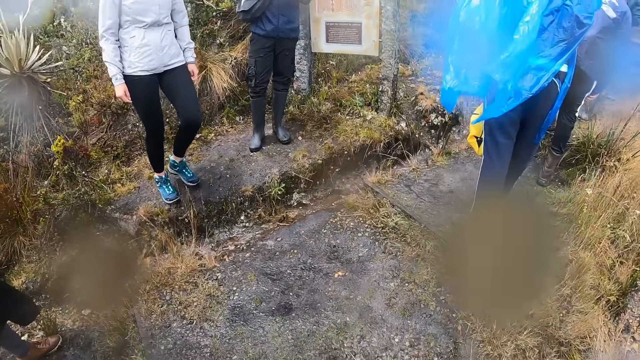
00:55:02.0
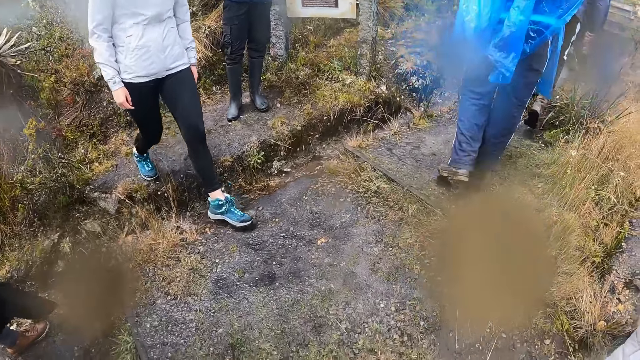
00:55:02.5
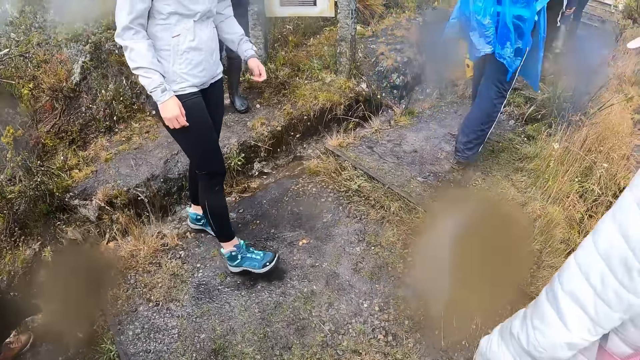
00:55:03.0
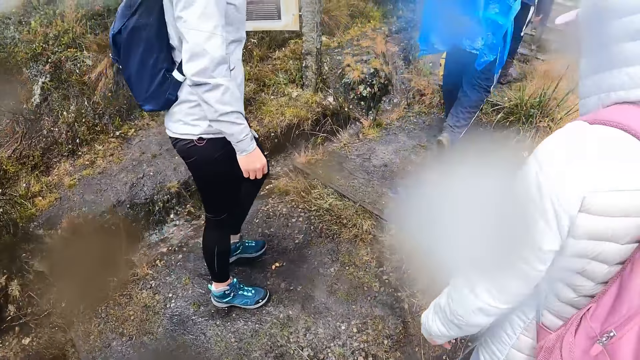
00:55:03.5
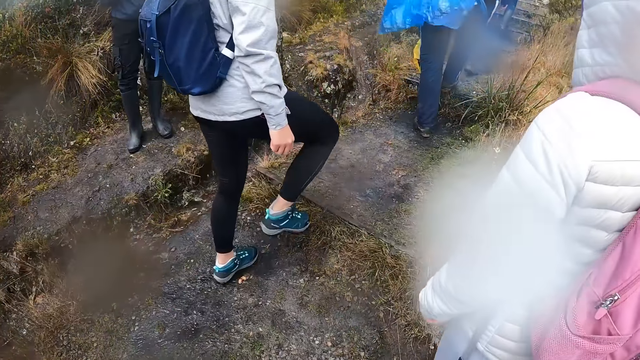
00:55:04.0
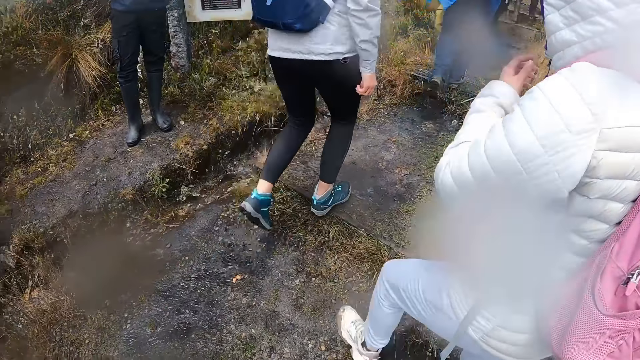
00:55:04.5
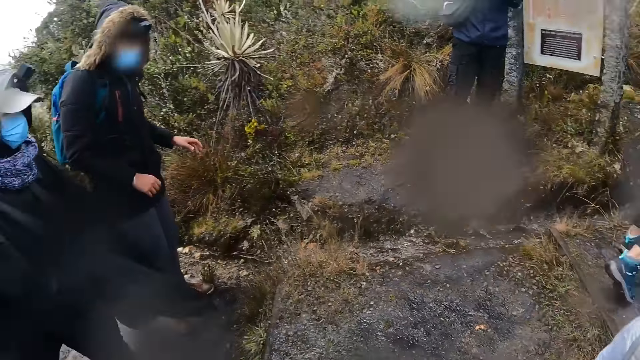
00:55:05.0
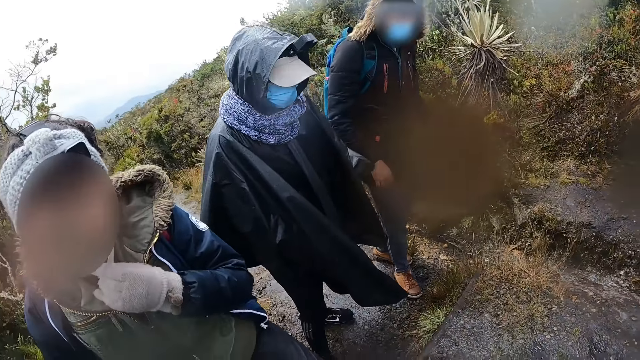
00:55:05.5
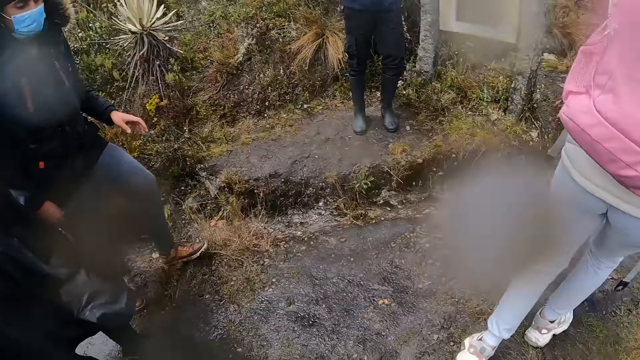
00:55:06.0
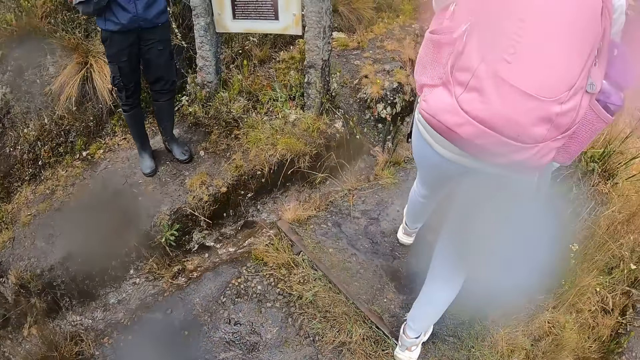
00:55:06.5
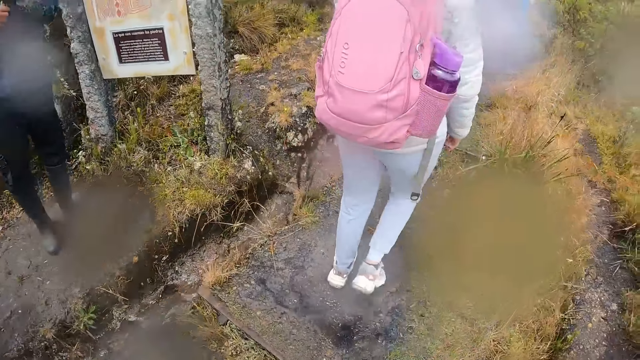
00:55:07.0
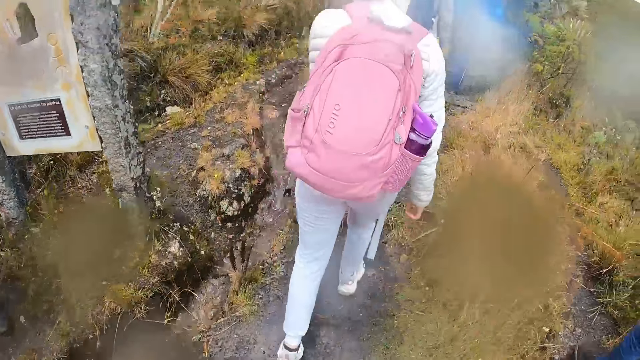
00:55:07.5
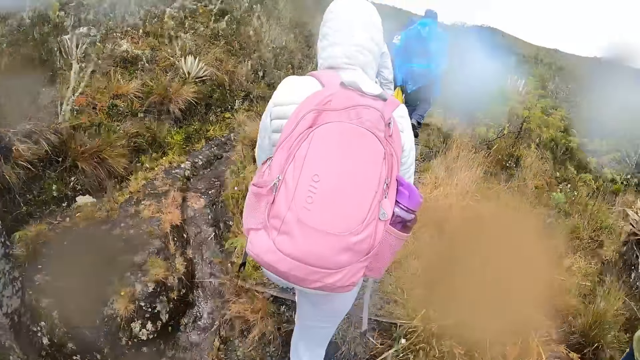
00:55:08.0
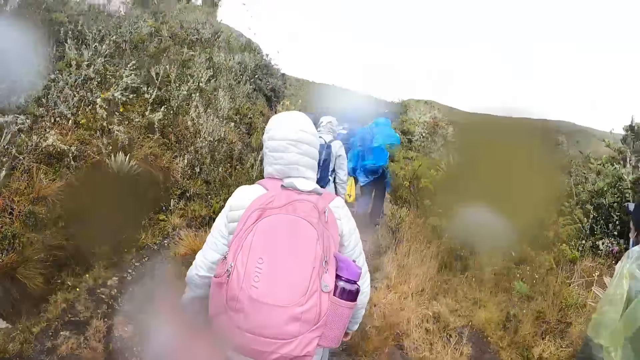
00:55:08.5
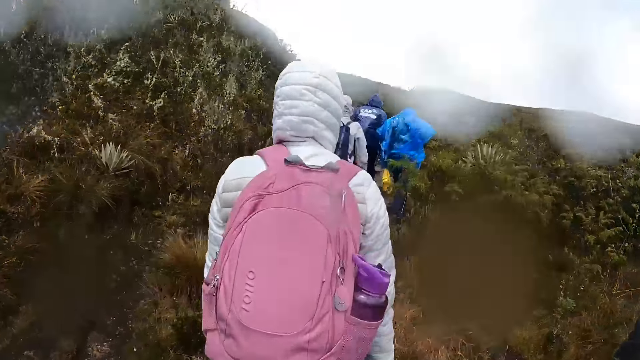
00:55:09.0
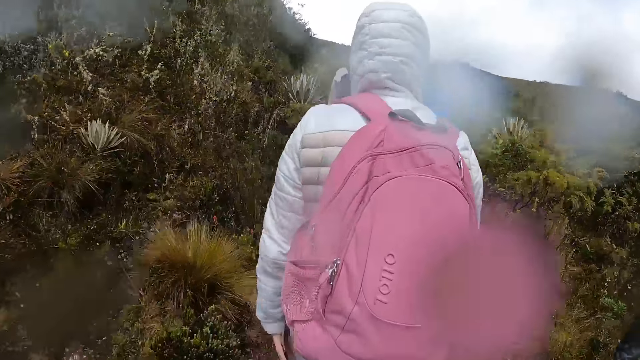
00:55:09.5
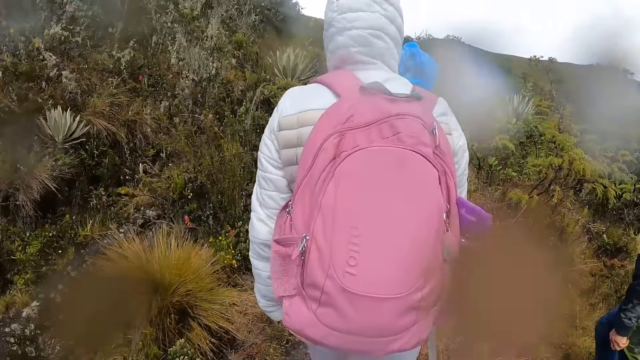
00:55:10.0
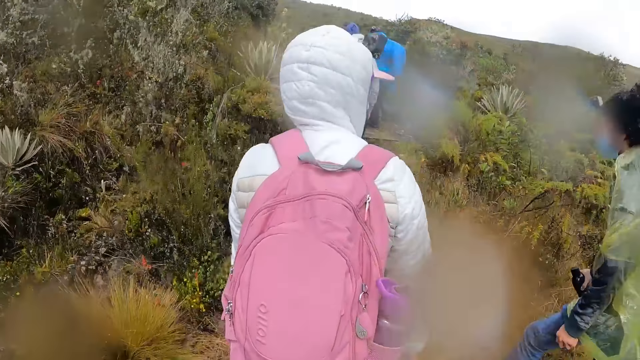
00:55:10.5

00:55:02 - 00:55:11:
A woman crosses a puddle on the hill. Another woman moves ahead. A man walks on the road. The camera wearer walks up the hill with the group of people. The other woman walks on the road. The camera wearer looks around. A third woman walks on the road.

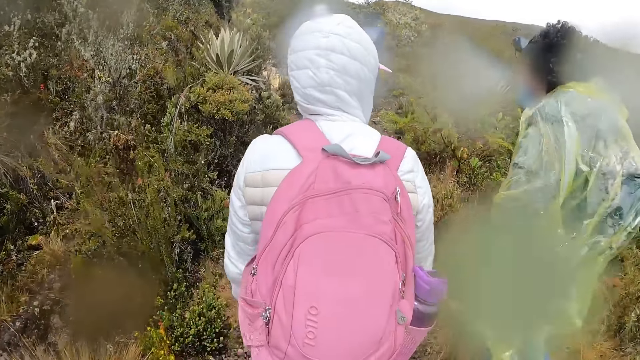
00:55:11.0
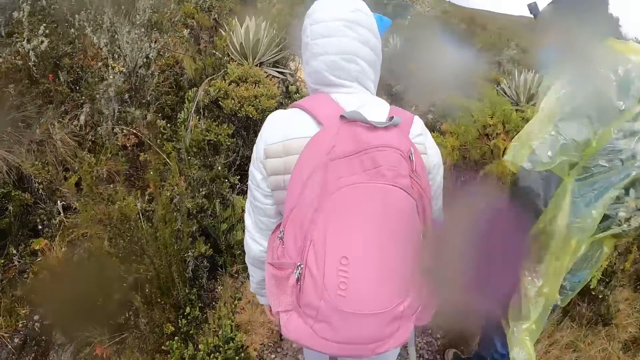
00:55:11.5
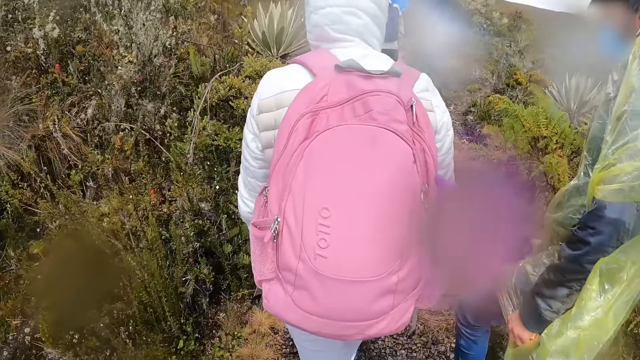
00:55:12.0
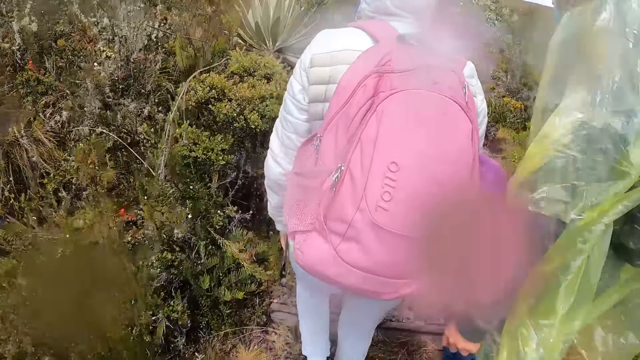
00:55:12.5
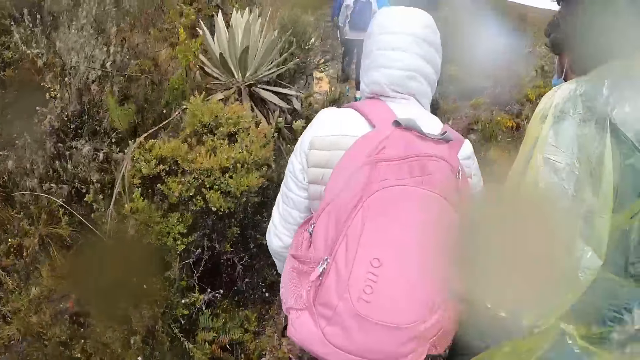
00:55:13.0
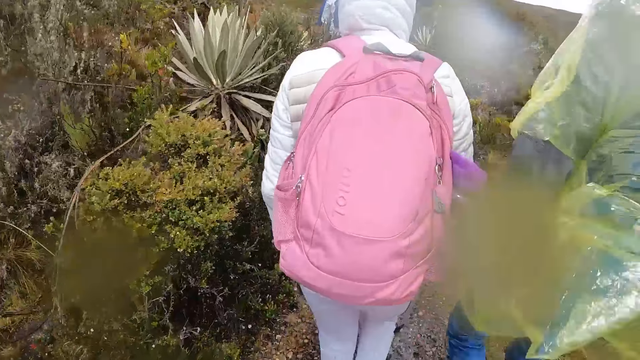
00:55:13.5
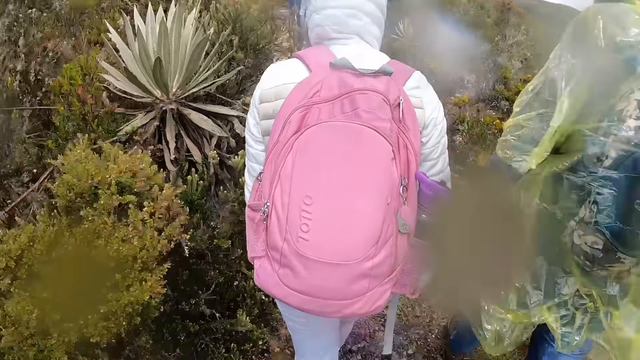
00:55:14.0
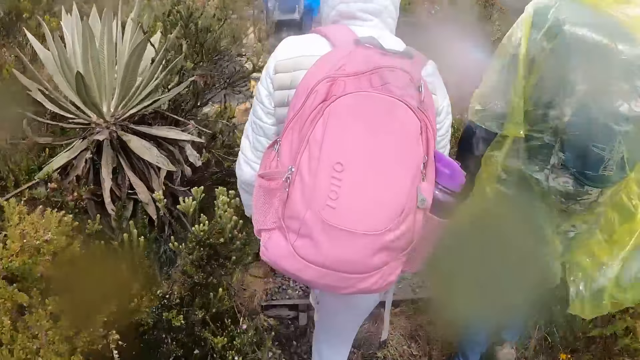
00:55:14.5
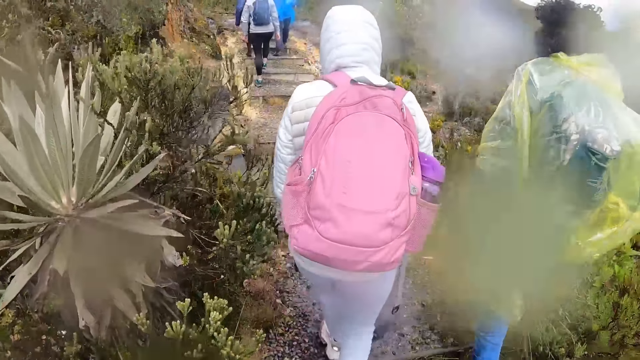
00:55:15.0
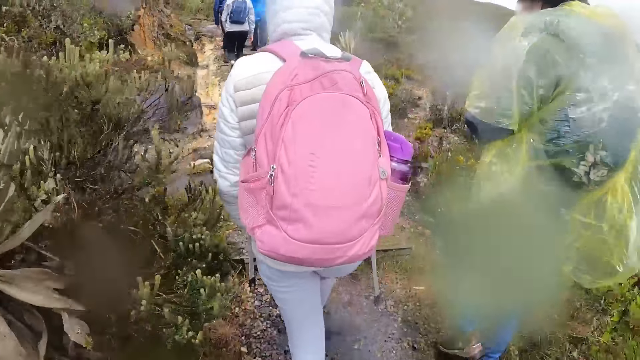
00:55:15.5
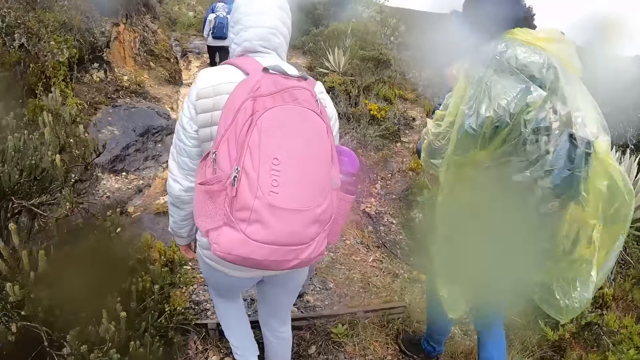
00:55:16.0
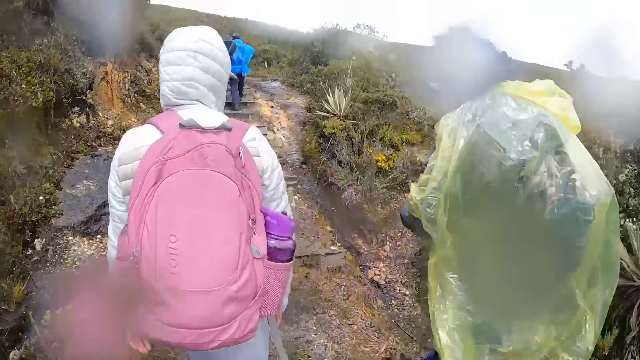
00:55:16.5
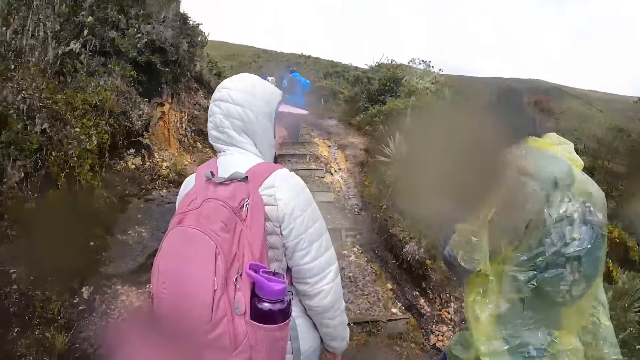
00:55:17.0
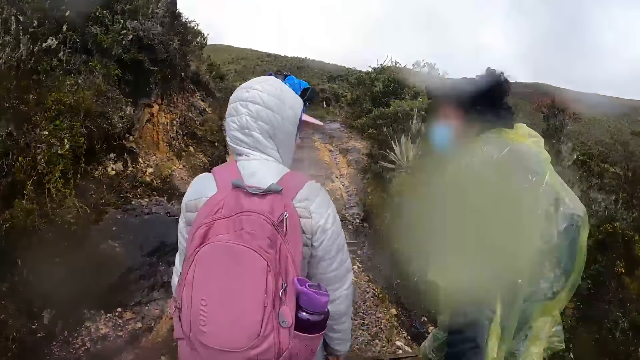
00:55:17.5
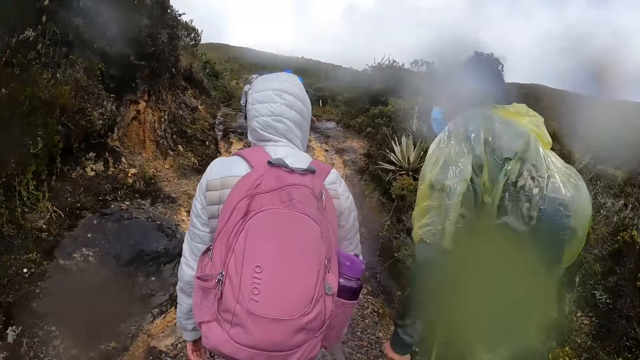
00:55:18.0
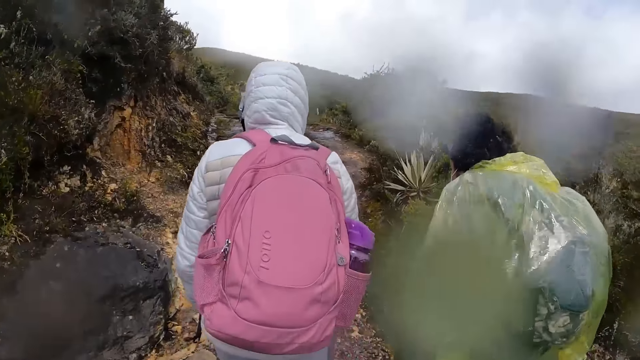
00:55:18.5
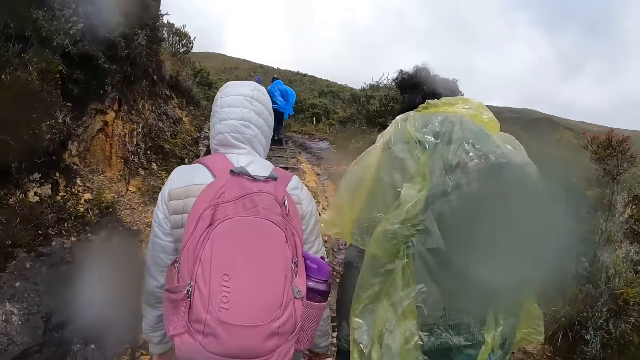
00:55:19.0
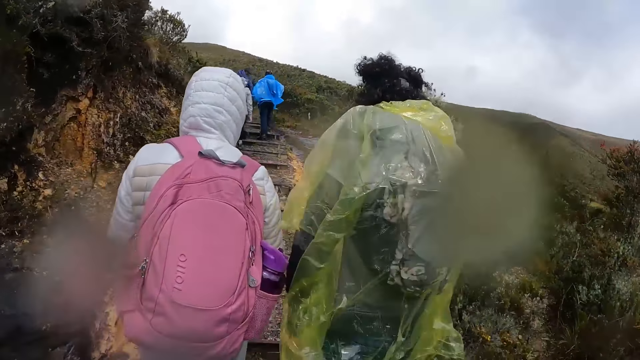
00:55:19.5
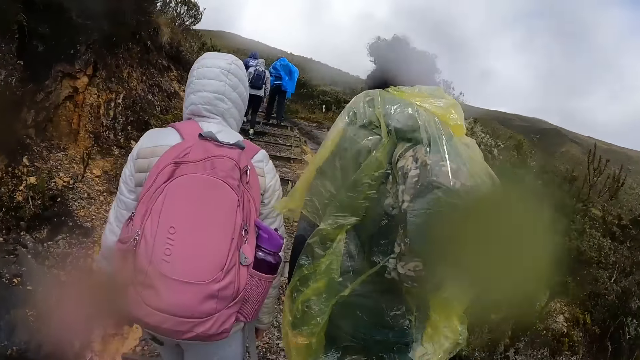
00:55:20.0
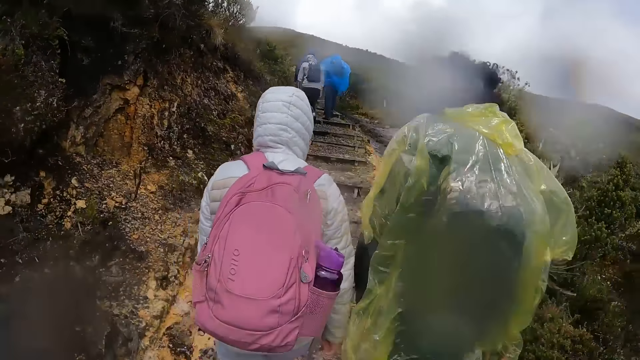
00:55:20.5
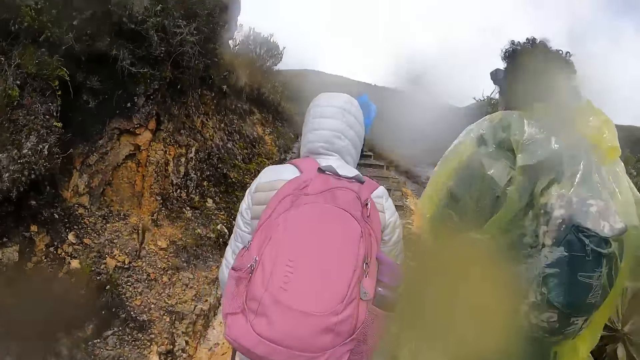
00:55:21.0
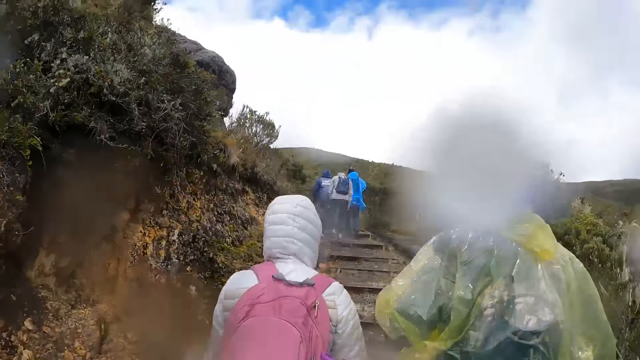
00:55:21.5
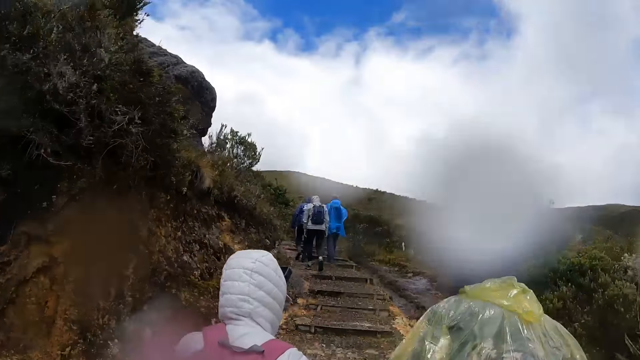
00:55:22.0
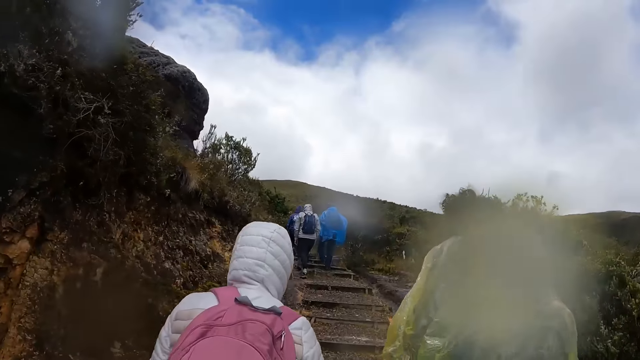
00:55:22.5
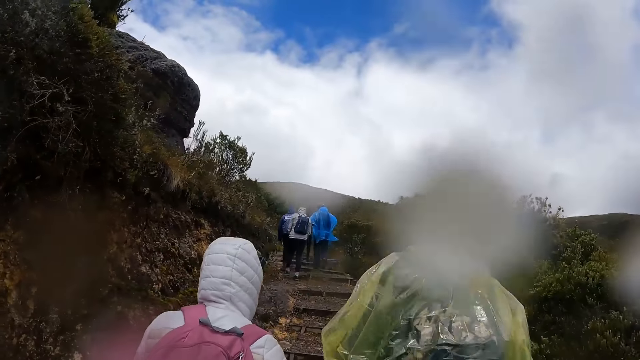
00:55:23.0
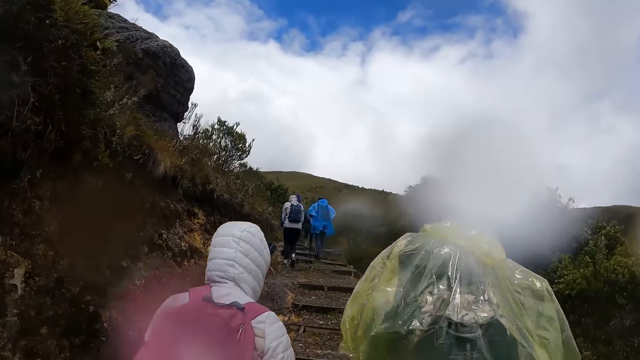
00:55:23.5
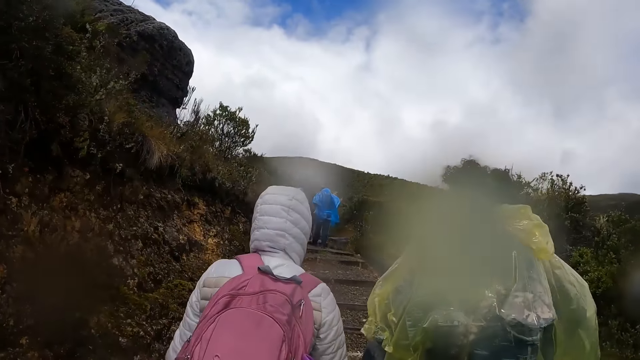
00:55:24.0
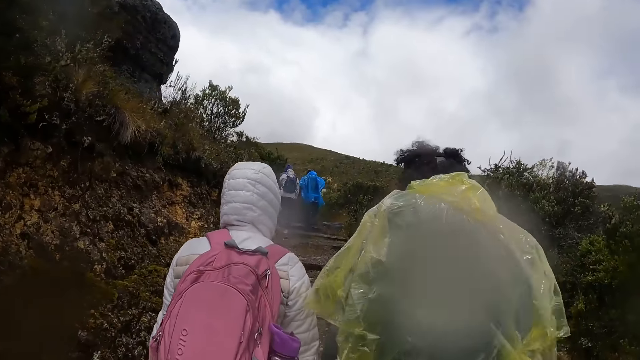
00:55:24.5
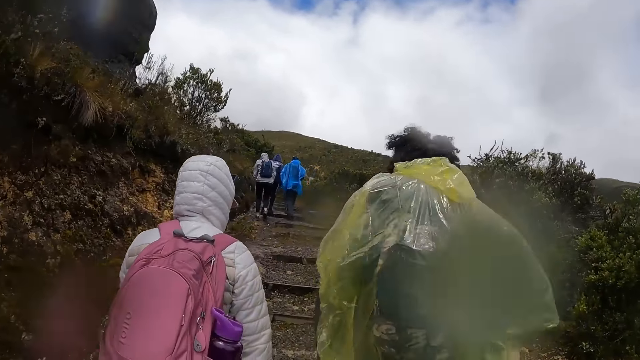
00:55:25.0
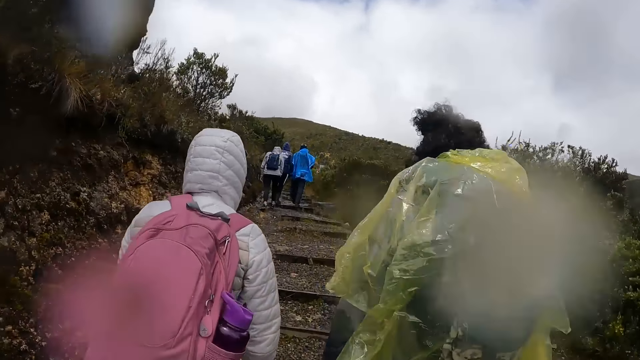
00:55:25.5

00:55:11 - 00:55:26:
A man walks on the road. A woman interacts with the man. The camera wearer walks up a pathway on the hill with the group of people. Men and women walk on the road.
